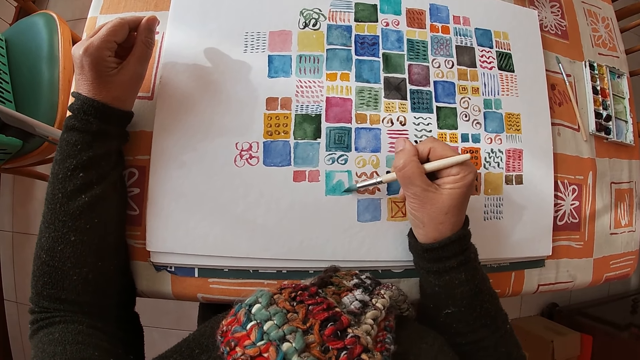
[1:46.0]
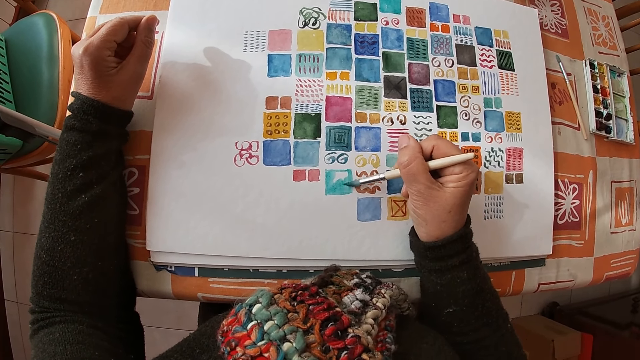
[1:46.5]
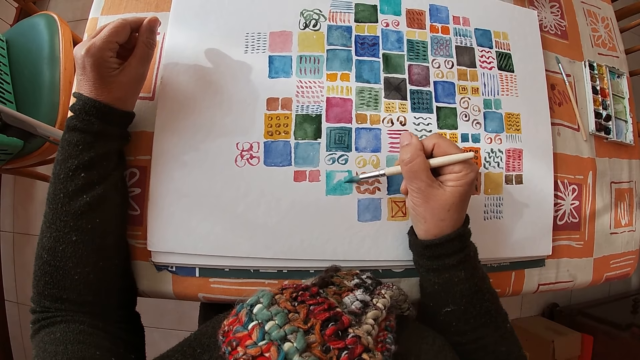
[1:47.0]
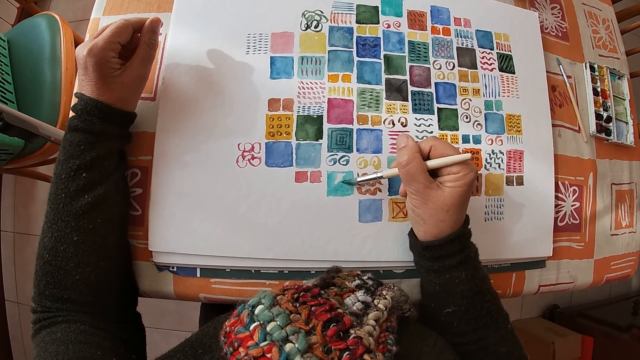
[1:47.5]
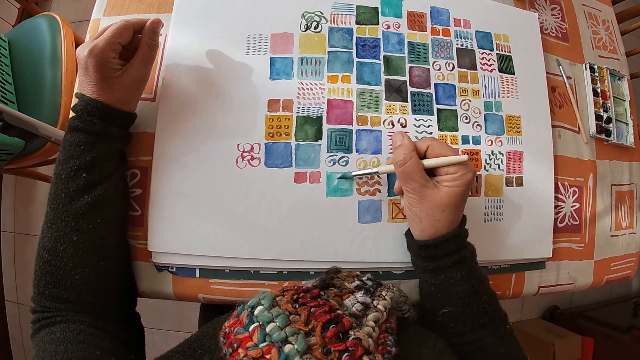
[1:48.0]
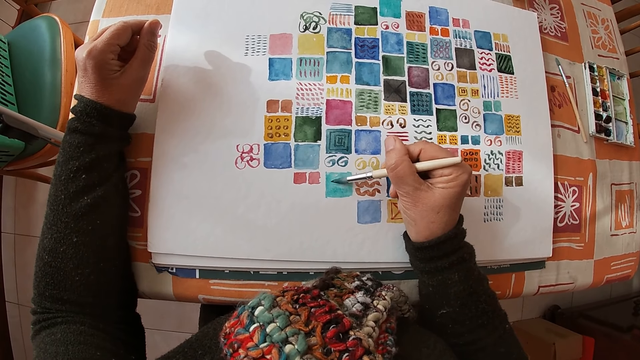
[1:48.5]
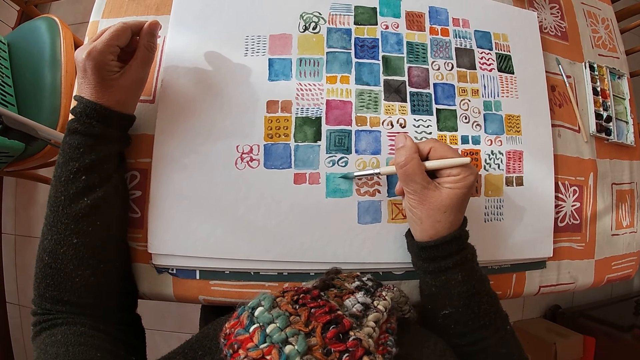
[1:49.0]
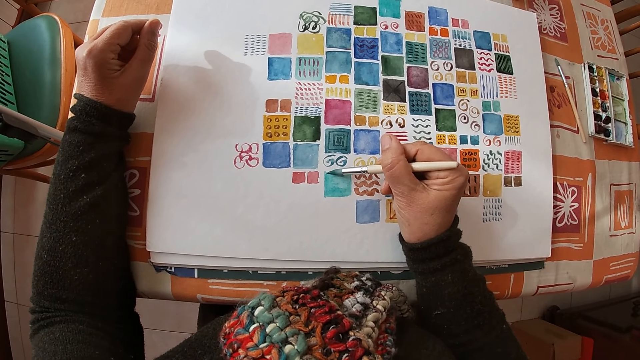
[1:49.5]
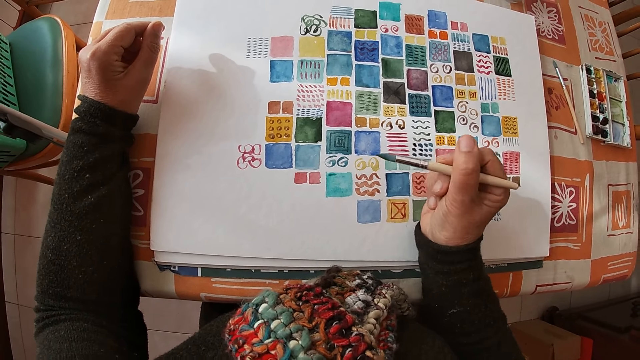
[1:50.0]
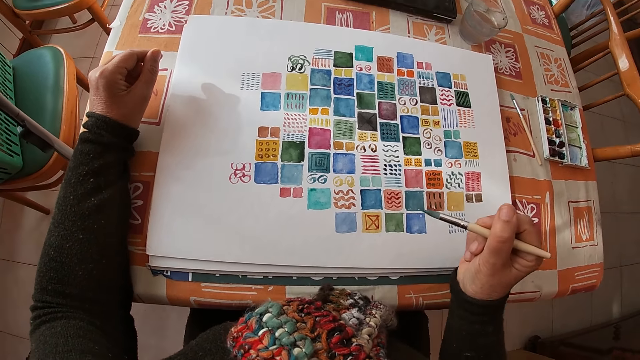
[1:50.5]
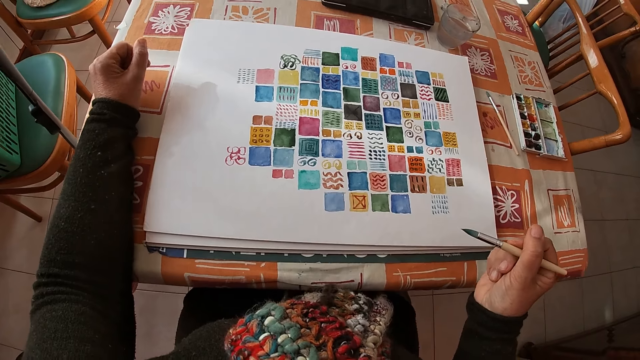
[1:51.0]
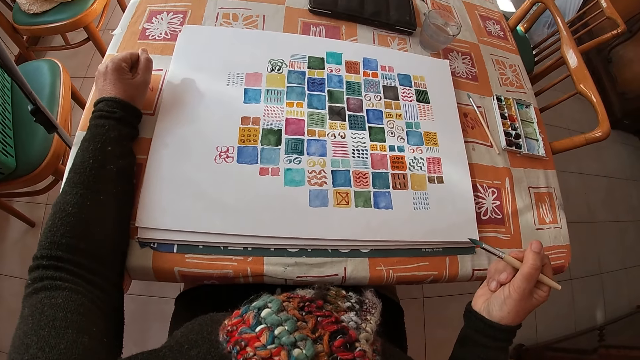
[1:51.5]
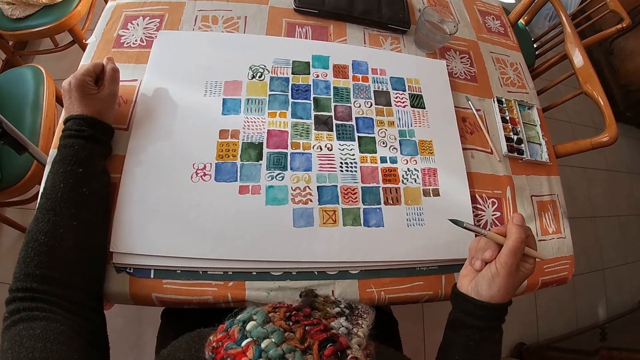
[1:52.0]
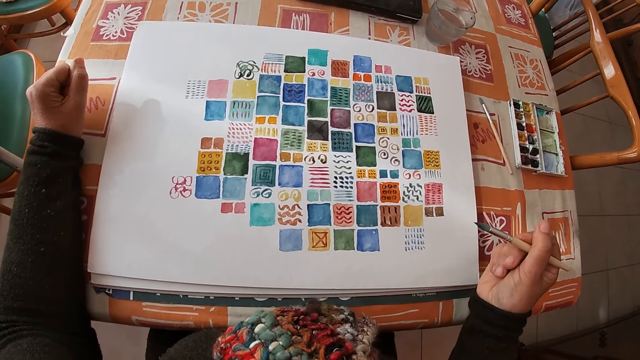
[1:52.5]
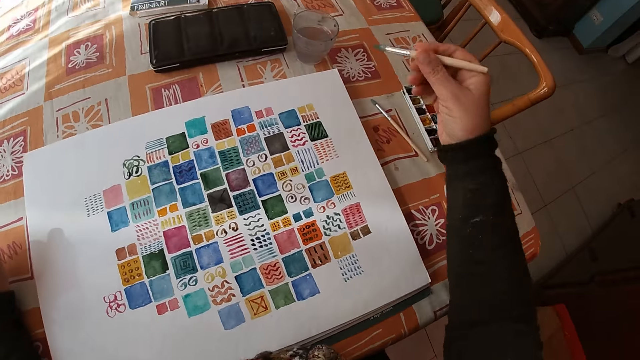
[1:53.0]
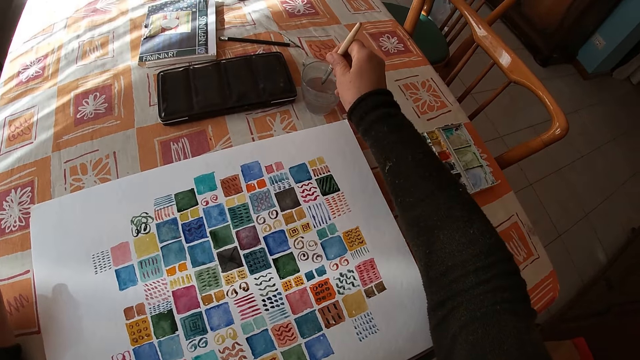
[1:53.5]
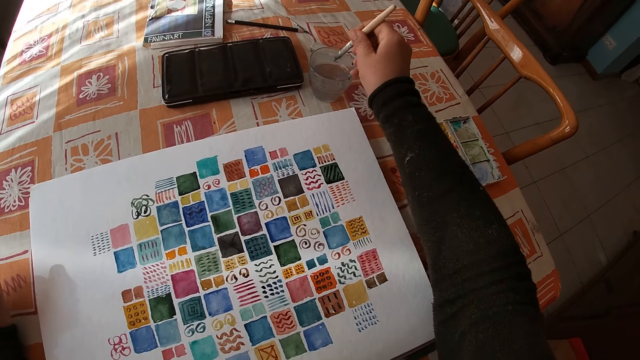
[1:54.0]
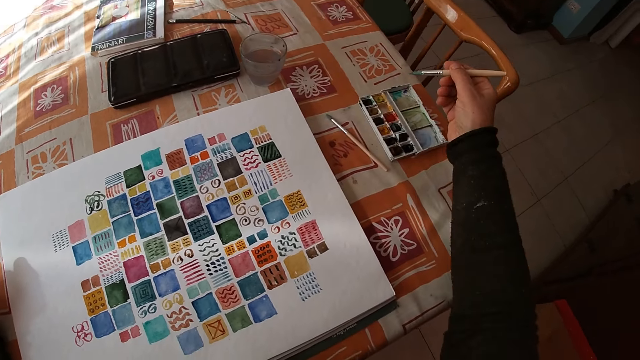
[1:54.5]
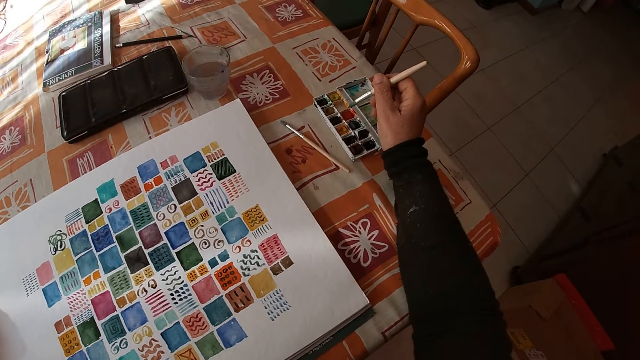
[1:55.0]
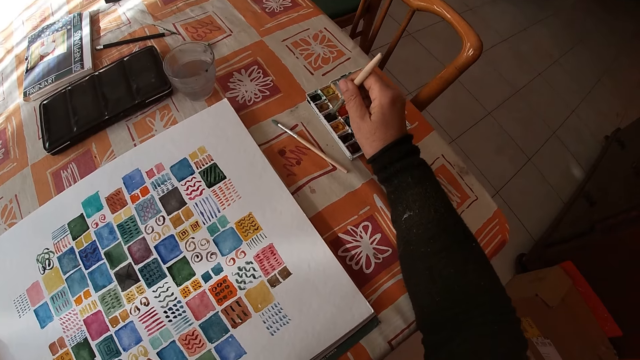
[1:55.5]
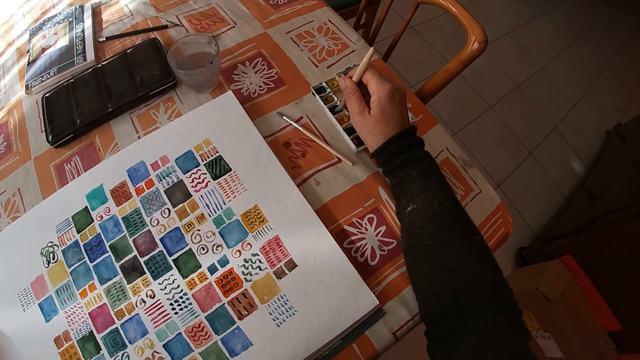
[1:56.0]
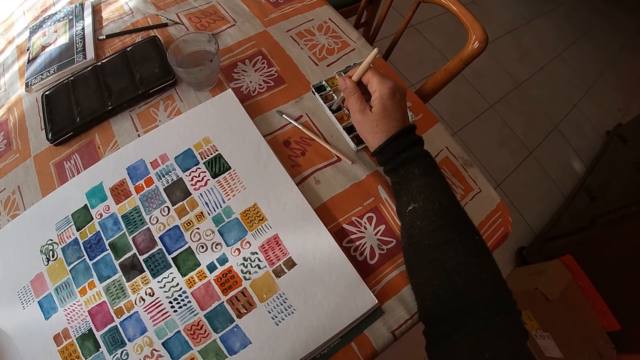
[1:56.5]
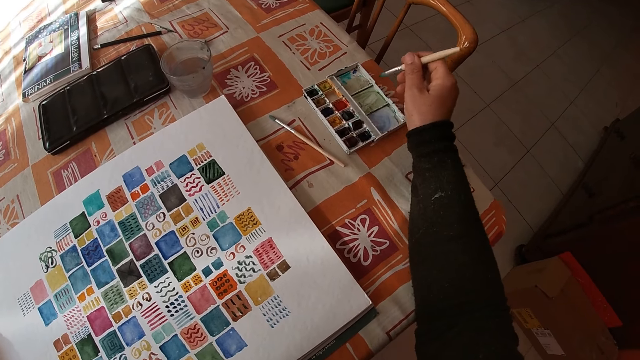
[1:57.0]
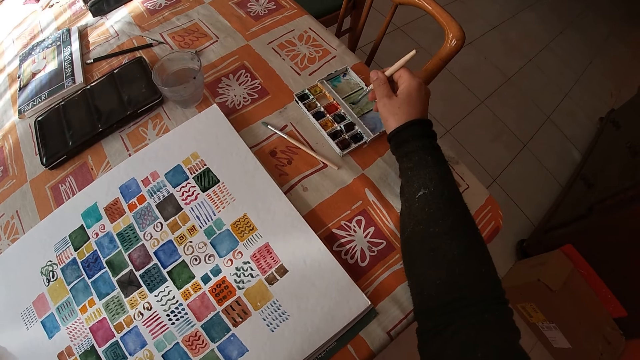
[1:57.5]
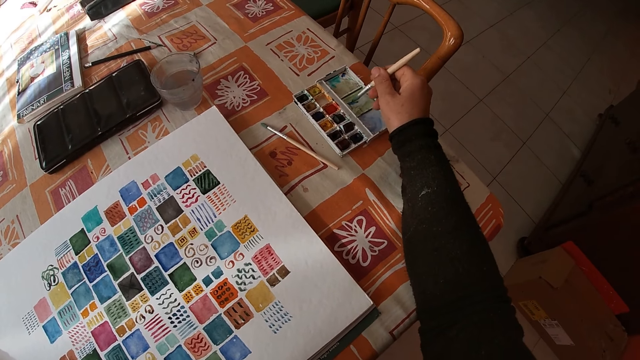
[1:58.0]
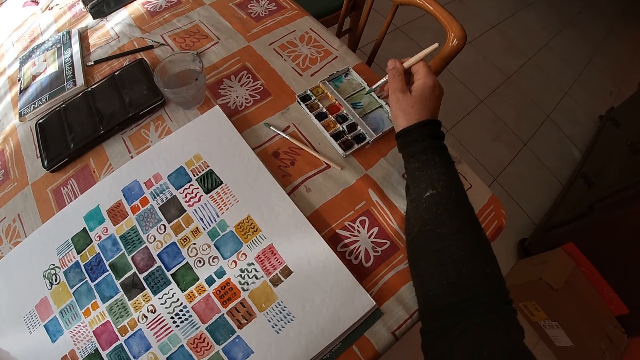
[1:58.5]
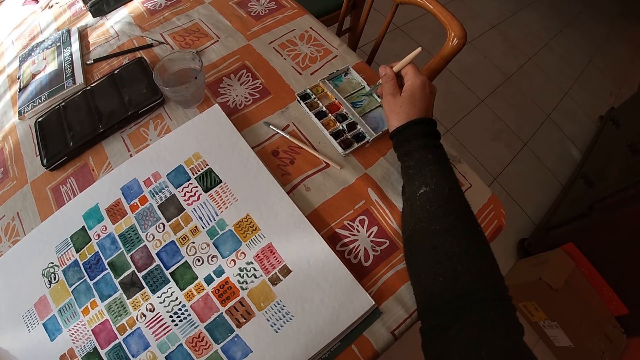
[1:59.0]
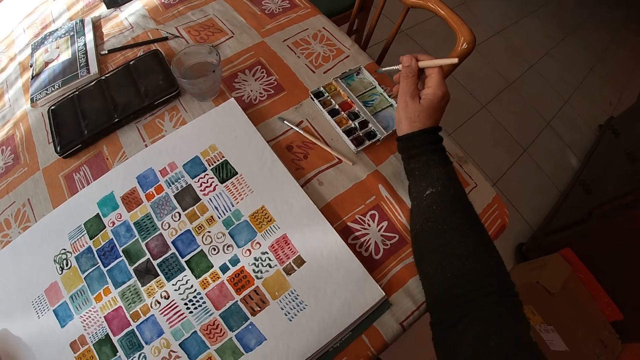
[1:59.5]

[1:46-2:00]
The camera wearer dips the paint brush or pen into the cup of water on the dining table with her right hand. She dips the paint pen in the paint. She rubs the paint brush on a paint set on the dining table with her right hand. She rubs the paint brush on the side of the paint set on the dining table with her right hand.

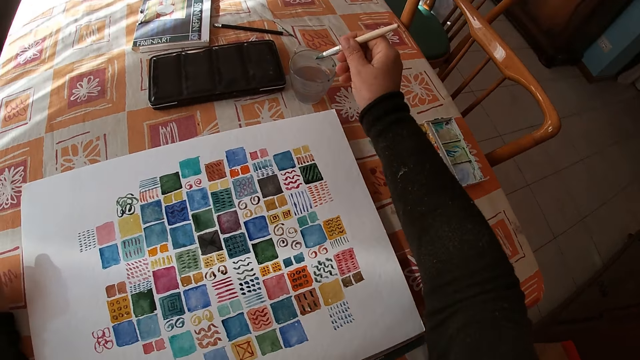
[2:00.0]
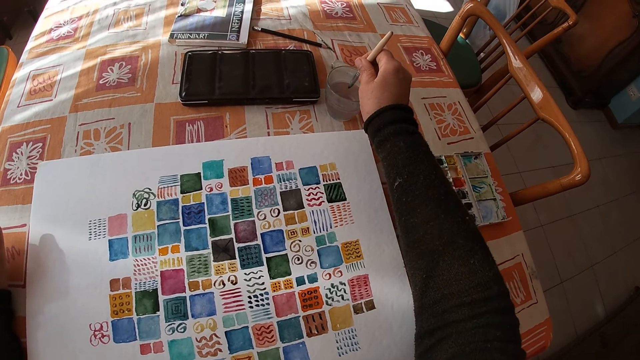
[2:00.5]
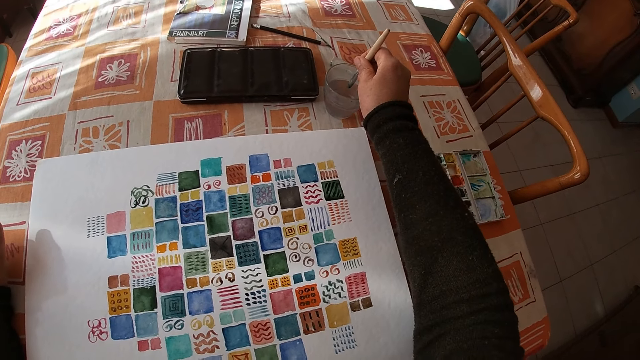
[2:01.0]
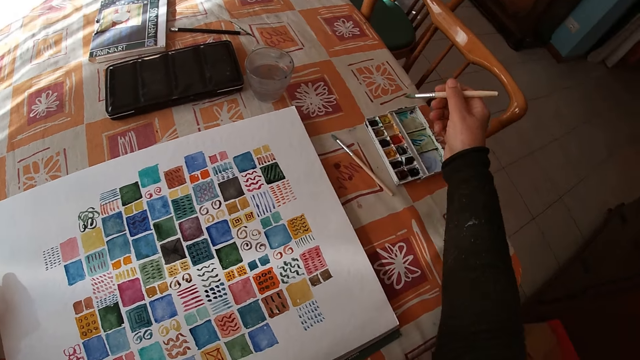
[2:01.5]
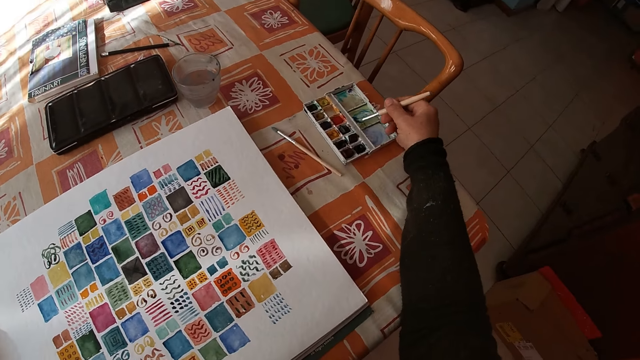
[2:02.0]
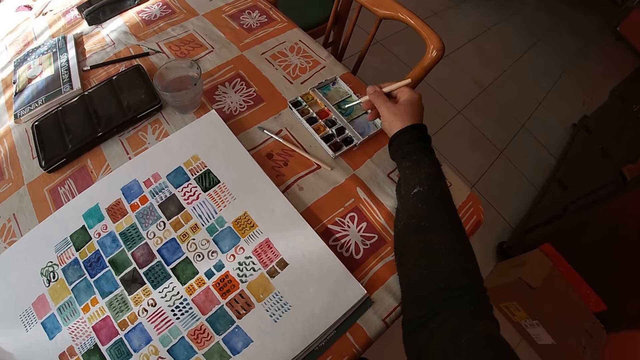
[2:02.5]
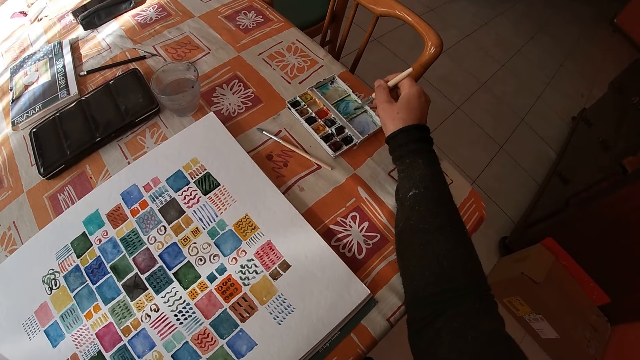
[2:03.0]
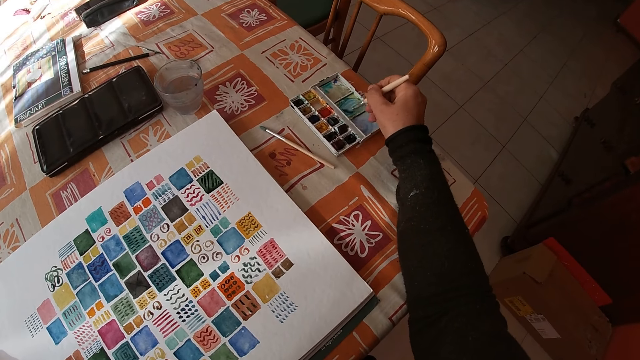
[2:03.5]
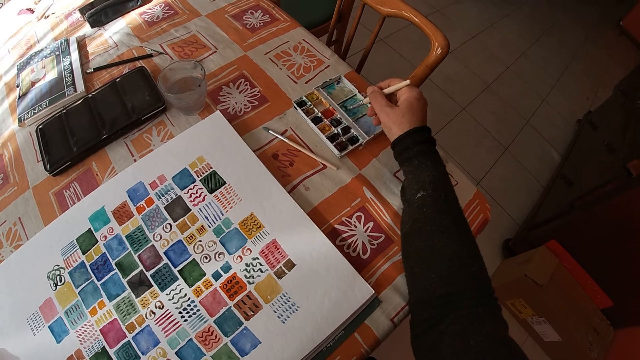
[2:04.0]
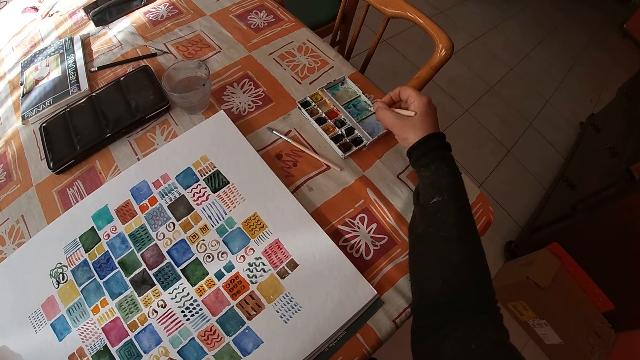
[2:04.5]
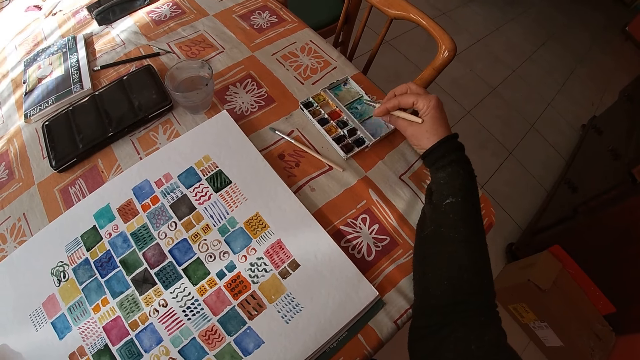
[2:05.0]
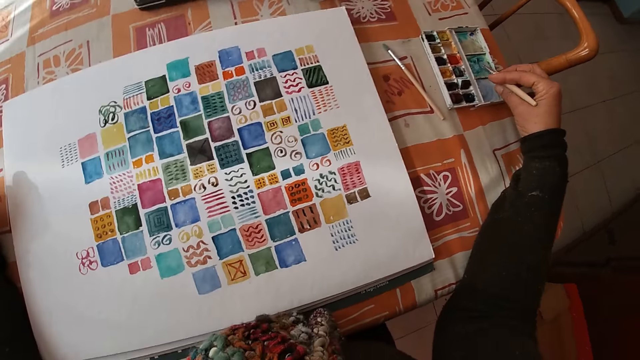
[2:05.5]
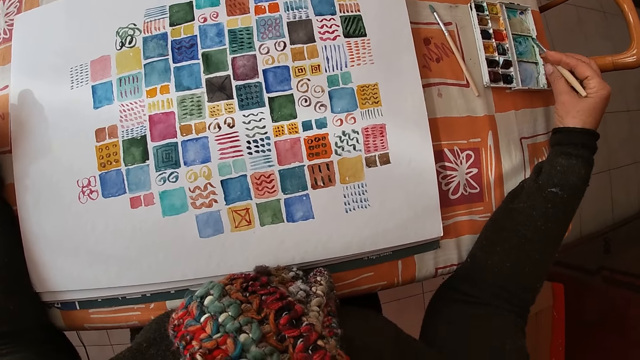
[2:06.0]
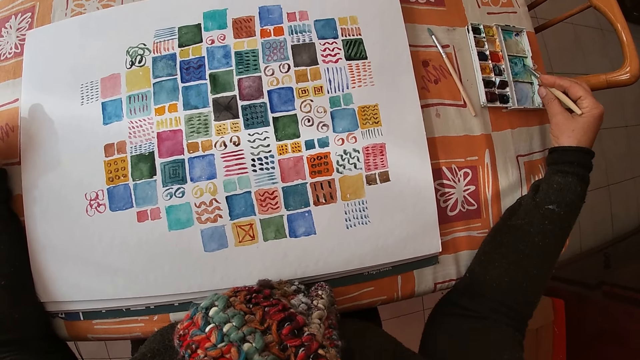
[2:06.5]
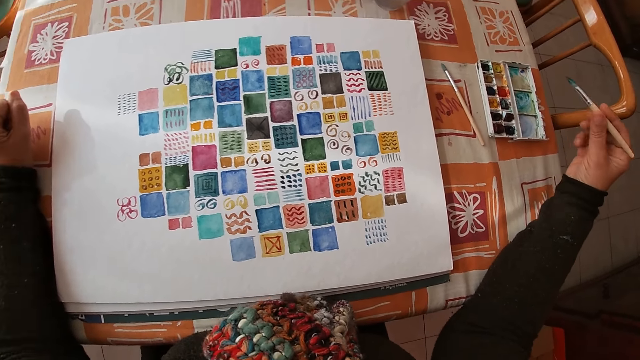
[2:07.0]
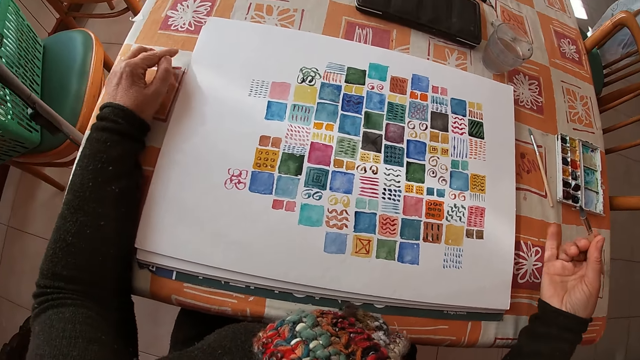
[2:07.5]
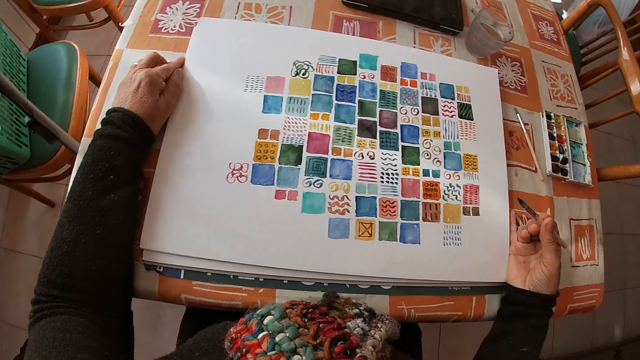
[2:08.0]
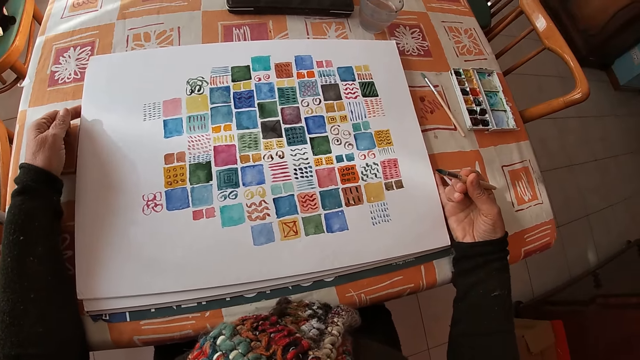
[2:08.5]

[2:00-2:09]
The camera wearer dips the paint brush or pen into the cup of water on the dining table with her right hand. She rubs the paint brush on the side of the paint set on the dining table with her right hand. She dips the paint pen in the paint.
